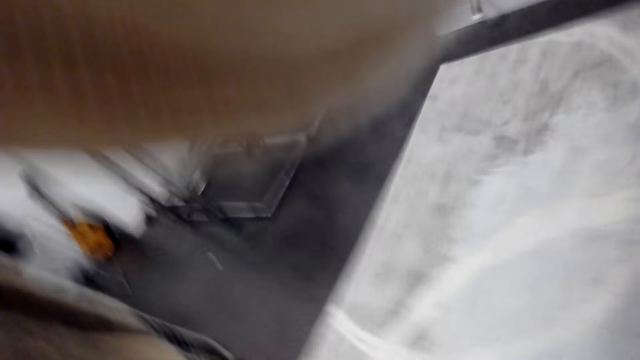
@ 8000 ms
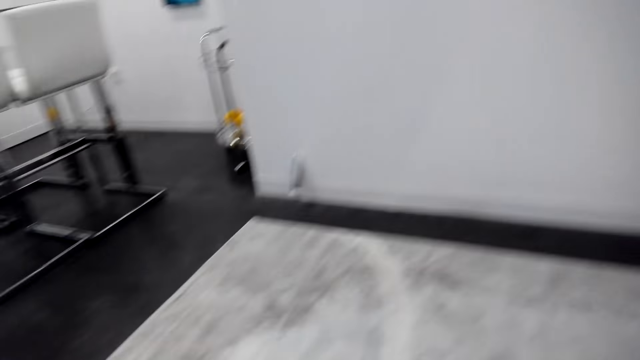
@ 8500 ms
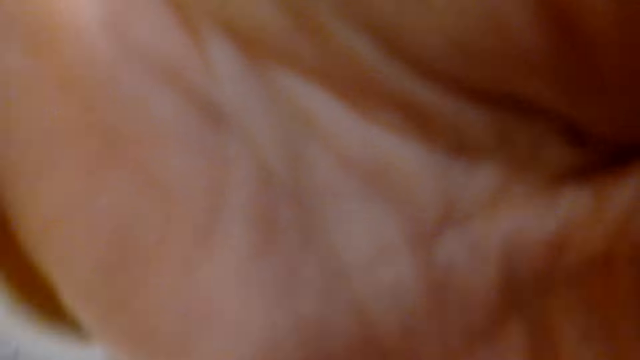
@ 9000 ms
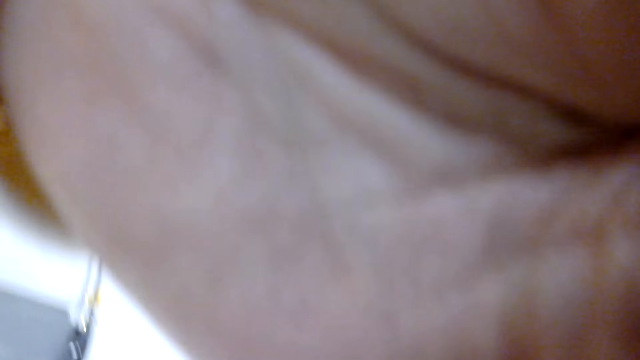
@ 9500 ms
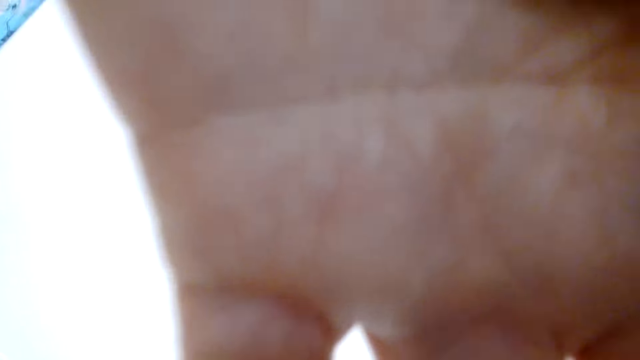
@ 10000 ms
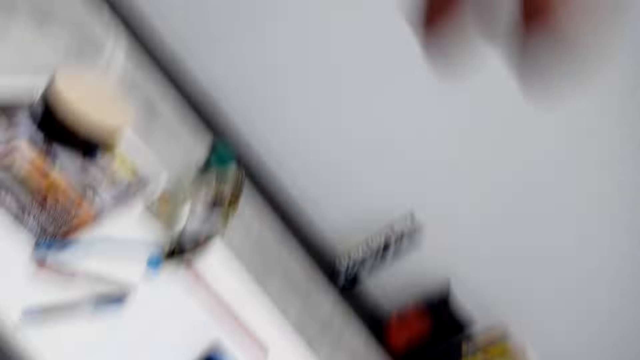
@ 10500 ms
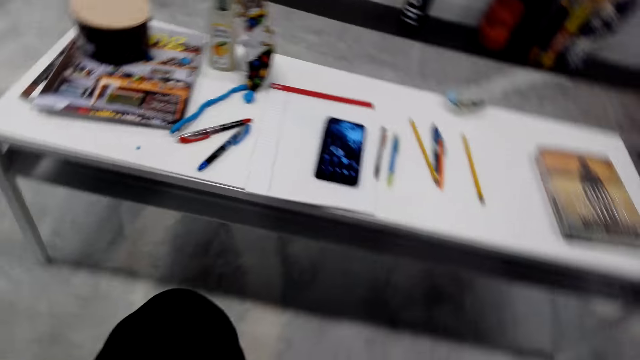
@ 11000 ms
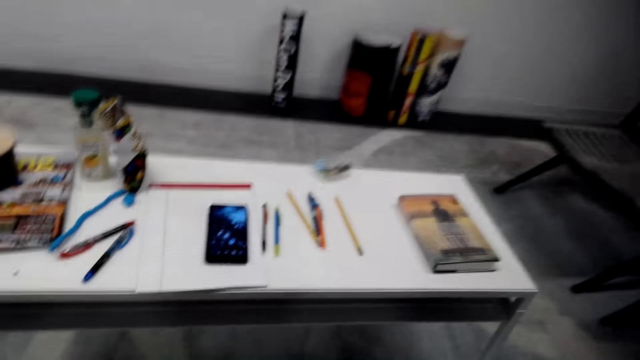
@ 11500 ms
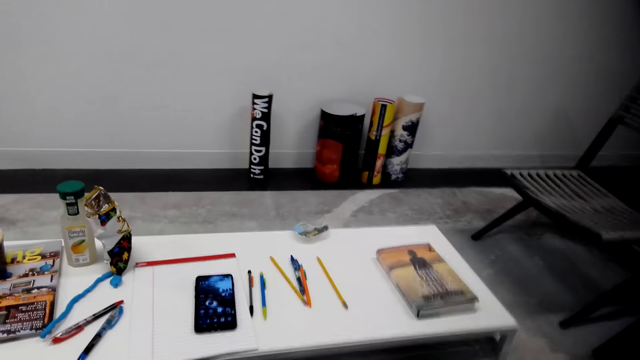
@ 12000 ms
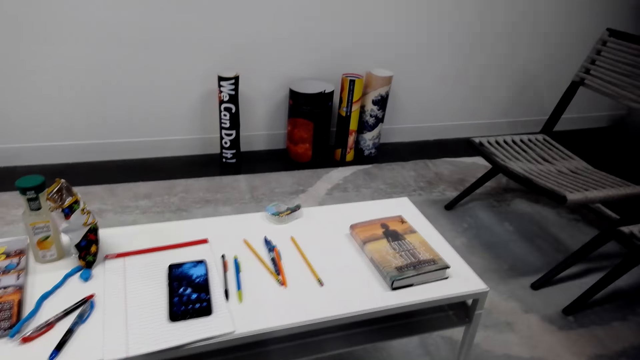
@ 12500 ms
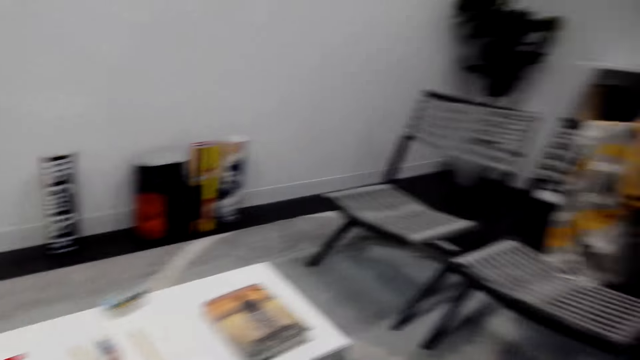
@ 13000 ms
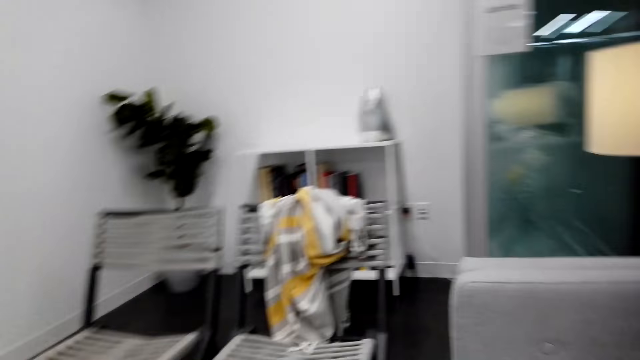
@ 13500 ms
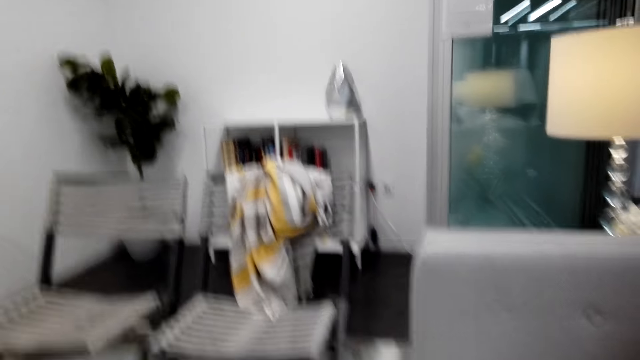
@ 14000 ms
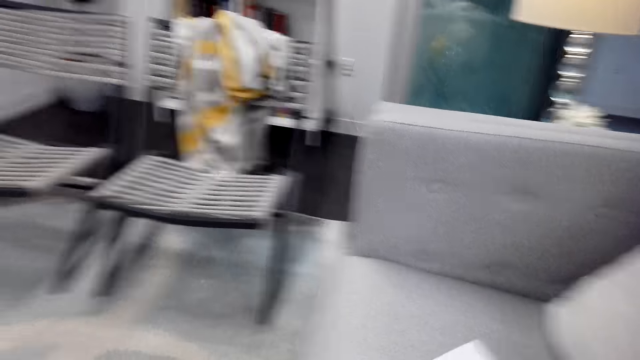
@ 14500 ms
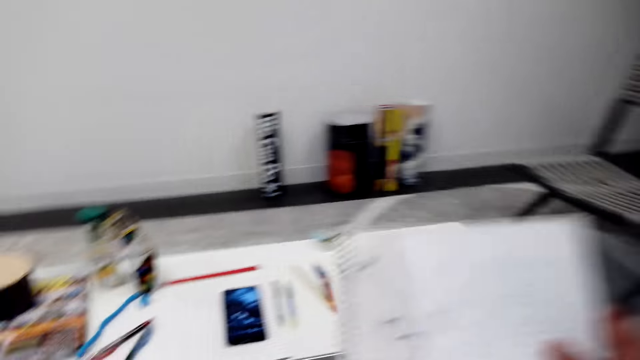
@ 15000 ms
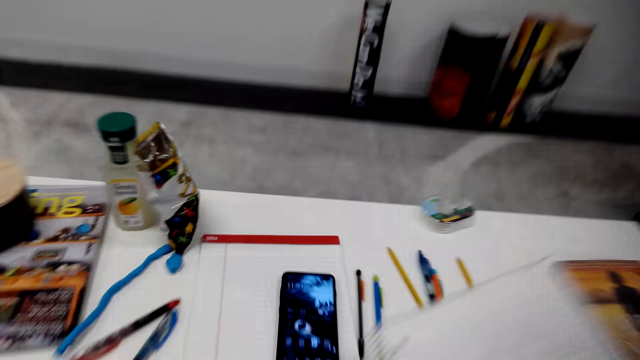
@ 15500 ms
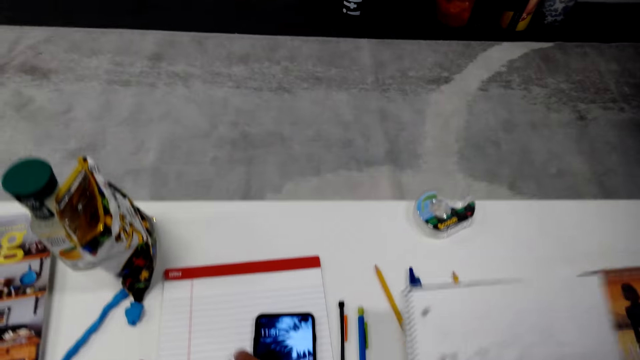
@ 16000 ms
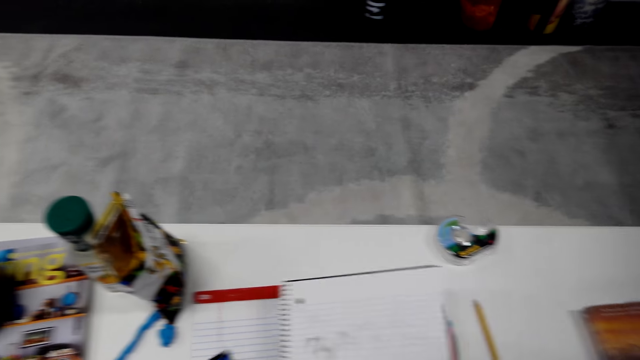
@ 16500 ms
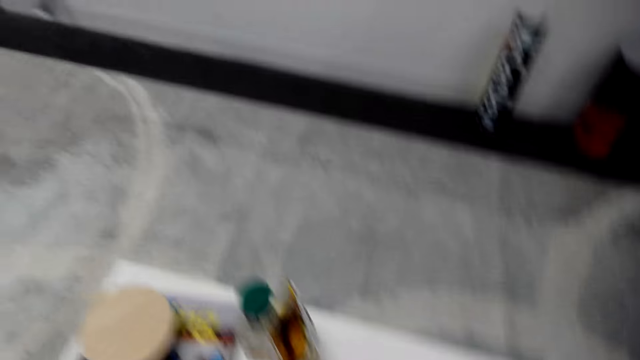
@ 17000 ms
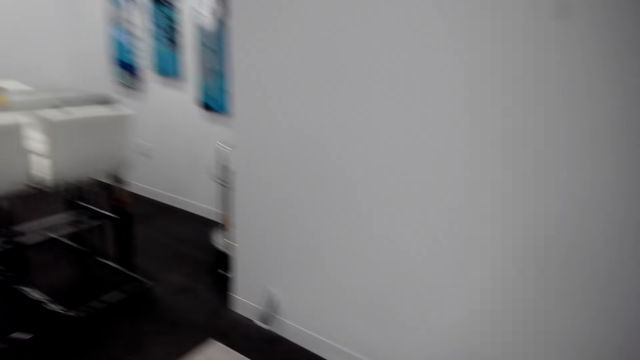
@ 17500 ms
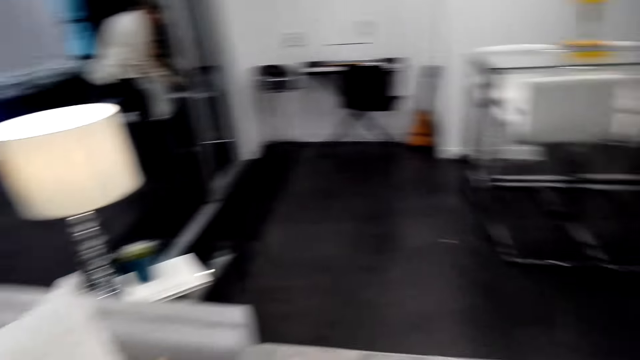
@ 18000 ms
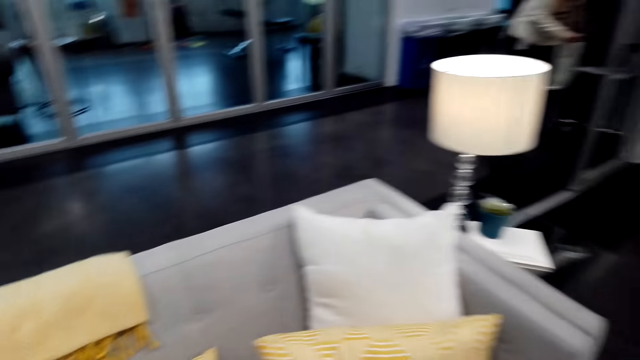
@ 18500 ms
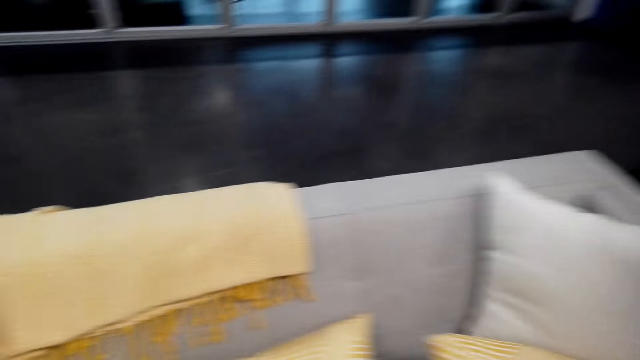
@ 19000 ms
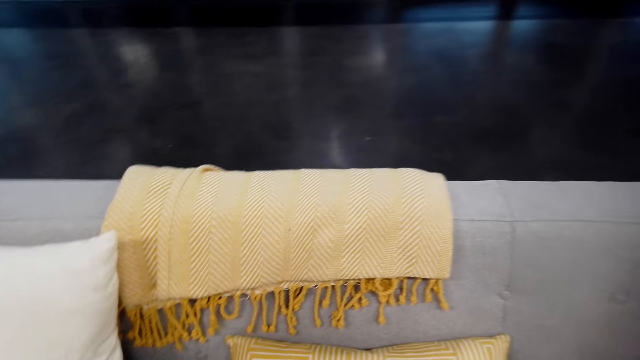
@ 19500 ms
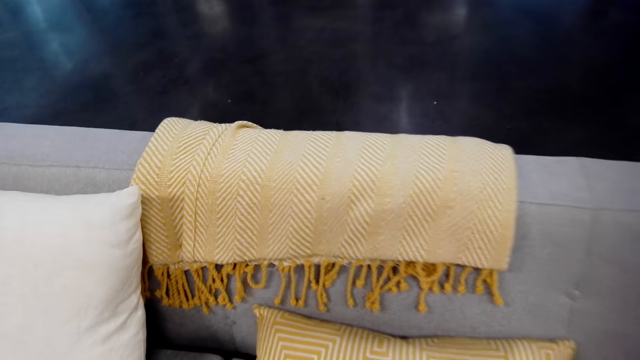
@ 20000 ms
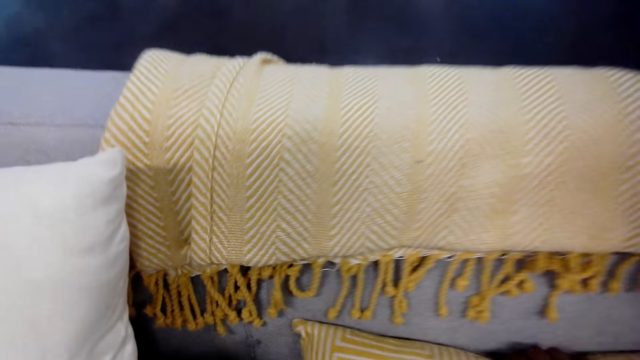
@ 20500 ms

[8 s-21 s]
The camera wearer holds the camera. They move around. They pick up a book. They hold paper. They put the book on the table. They move around.

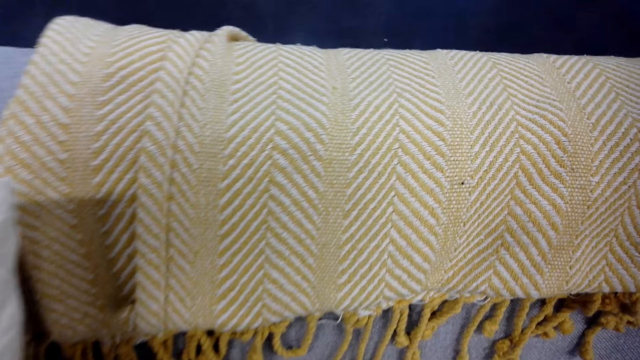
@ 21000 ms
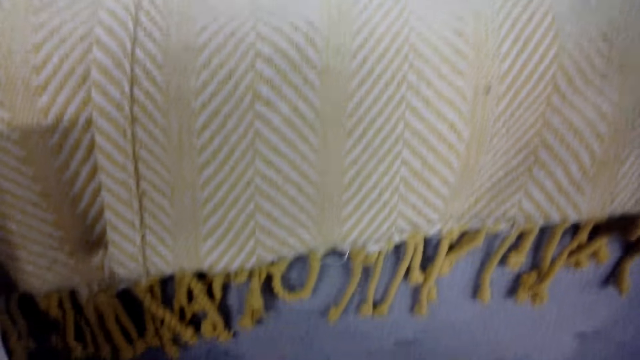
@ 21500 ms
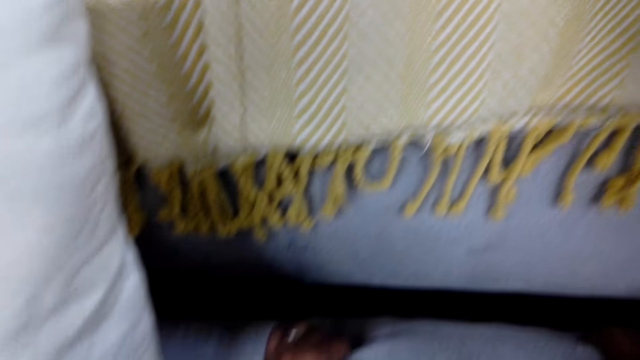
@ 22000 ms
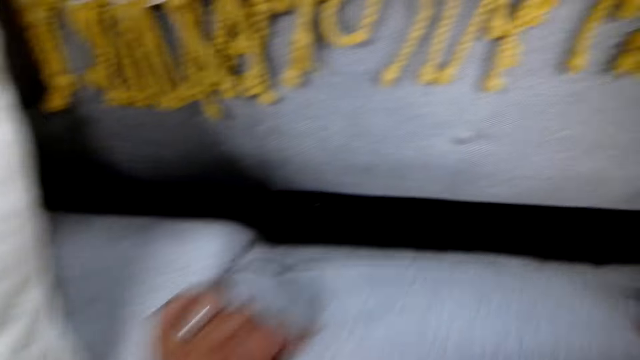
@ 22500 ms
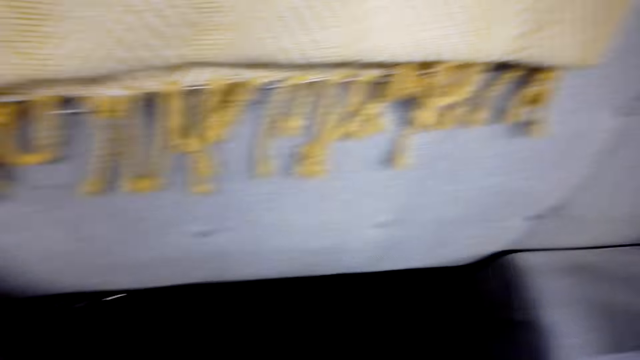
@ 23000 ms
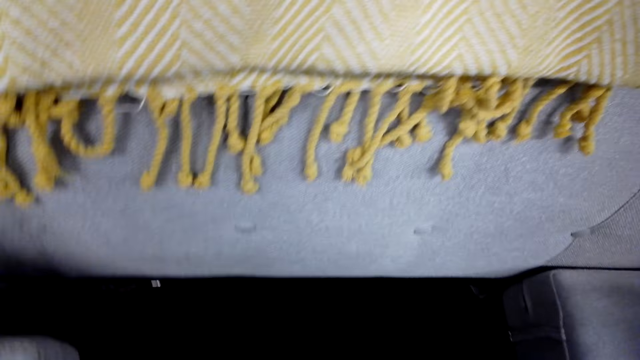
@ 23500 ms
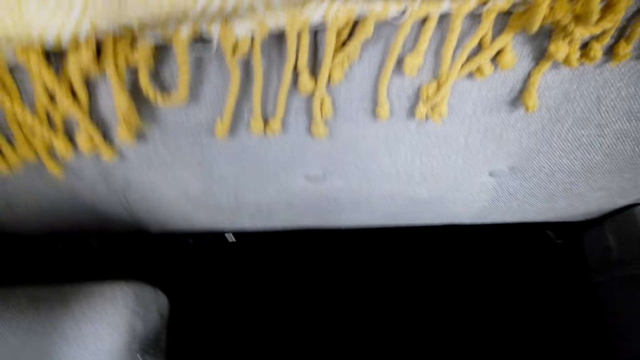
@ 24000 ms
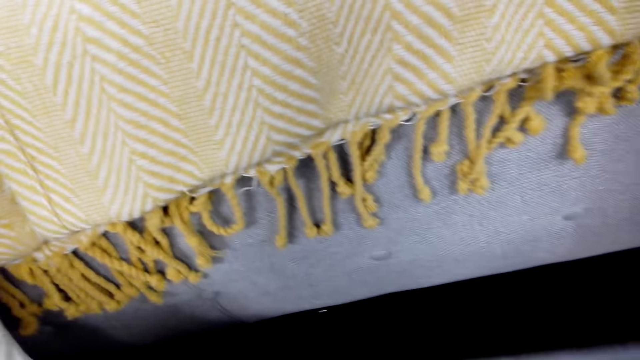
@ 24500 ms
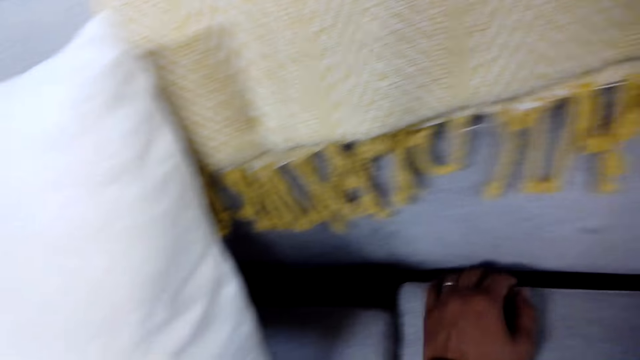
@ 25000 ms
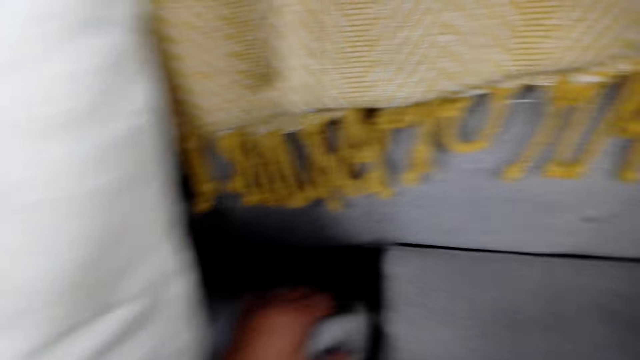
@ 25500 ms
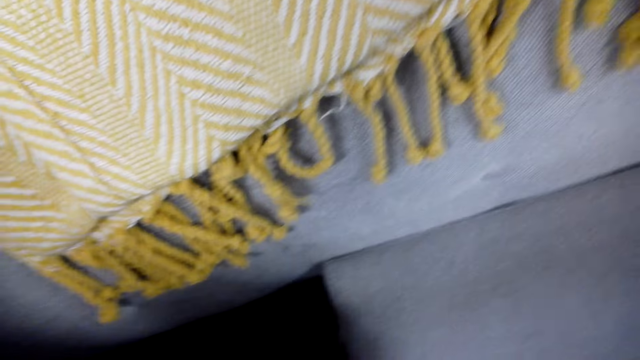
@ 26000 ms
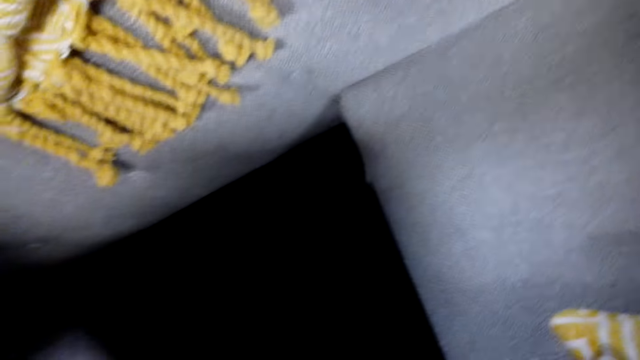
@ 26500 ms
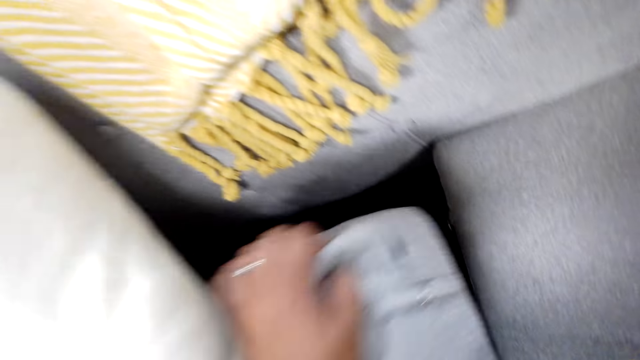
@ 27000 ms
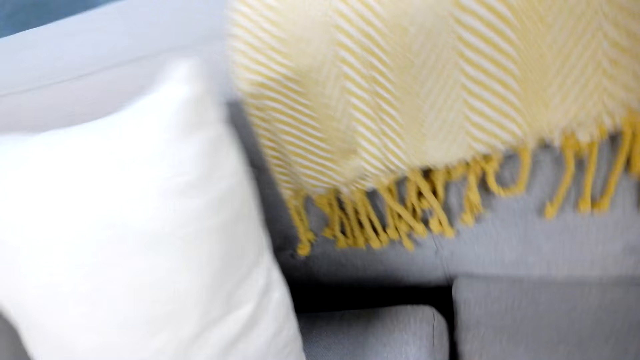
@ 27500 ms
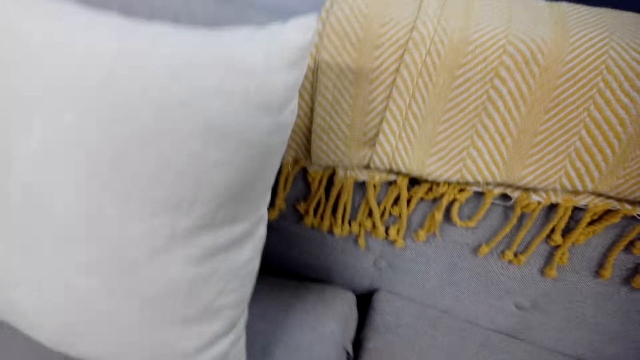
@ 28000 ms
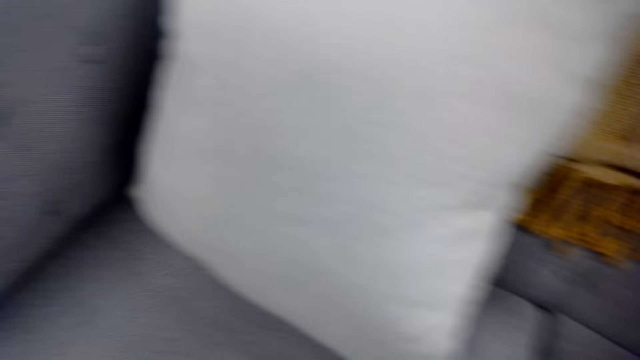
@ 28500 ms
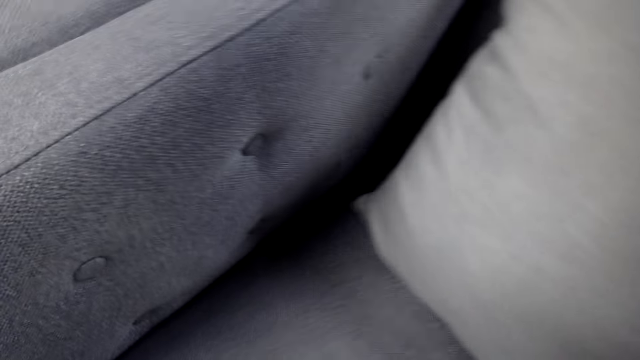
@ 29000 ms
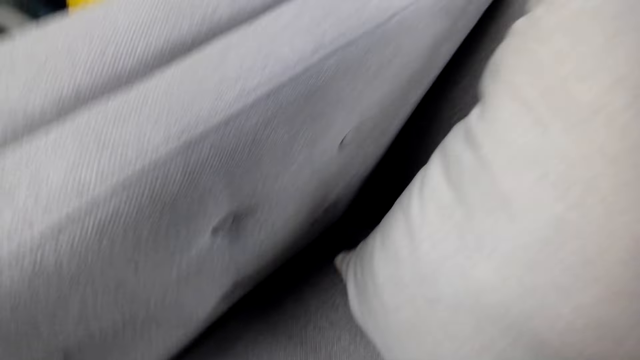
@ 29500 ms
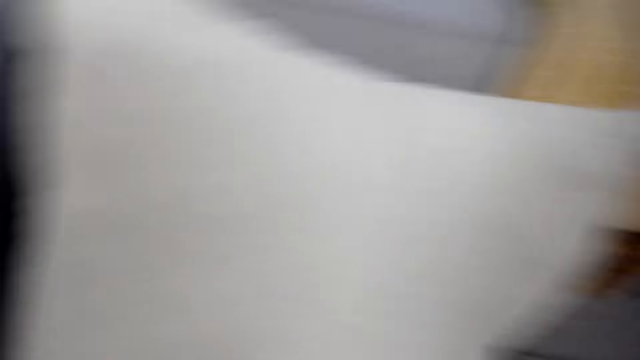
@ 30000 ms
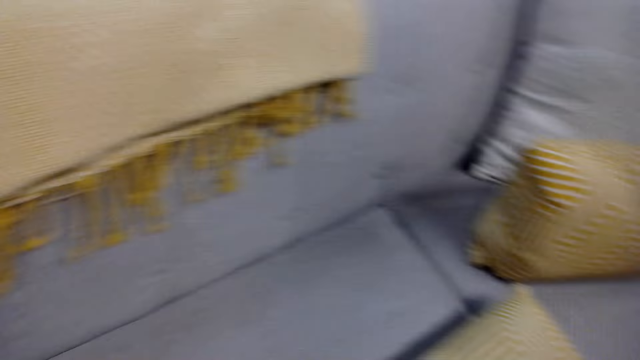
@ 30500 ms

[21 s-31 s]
The camera wearer lifts a cushion or pillow from the sofa. They adjust the pillow. They move the pillow.
